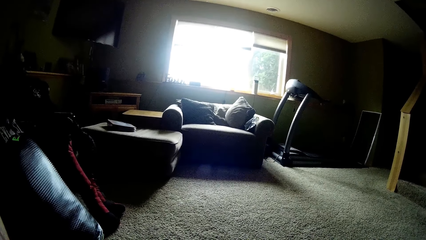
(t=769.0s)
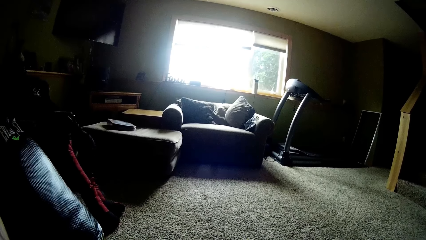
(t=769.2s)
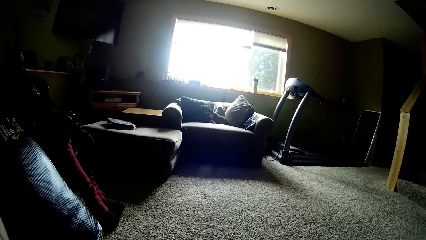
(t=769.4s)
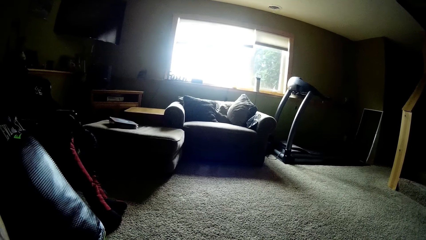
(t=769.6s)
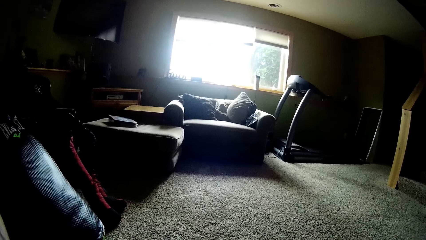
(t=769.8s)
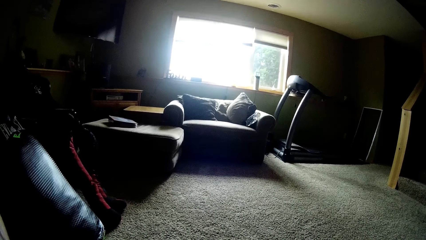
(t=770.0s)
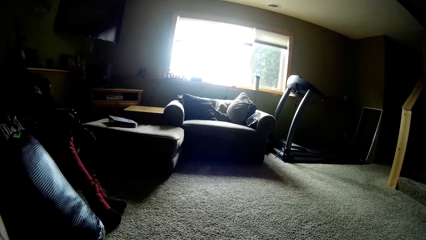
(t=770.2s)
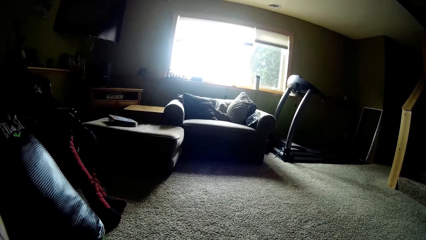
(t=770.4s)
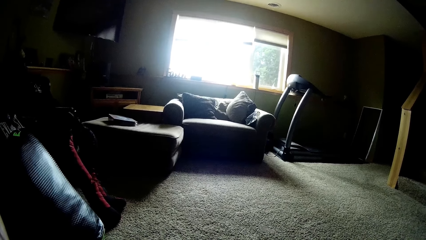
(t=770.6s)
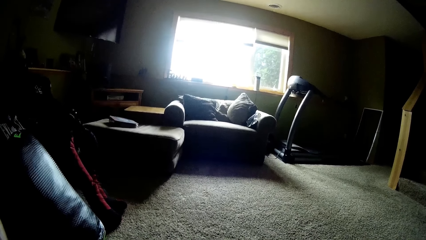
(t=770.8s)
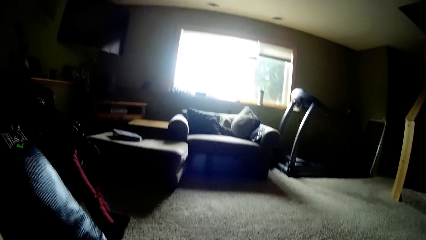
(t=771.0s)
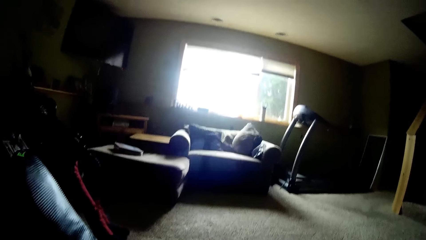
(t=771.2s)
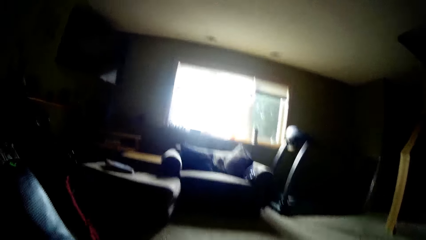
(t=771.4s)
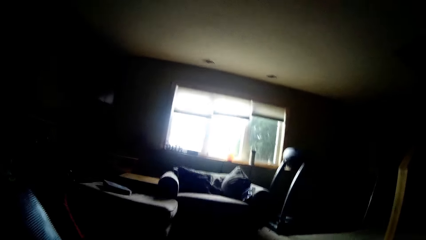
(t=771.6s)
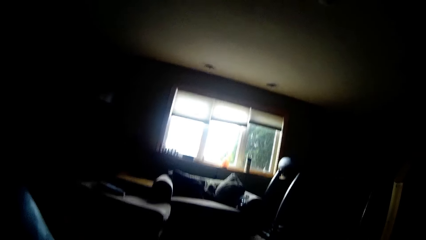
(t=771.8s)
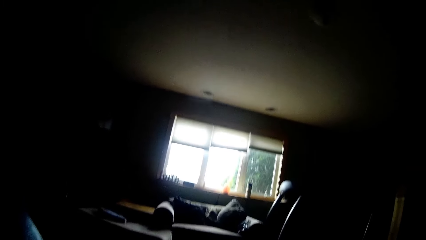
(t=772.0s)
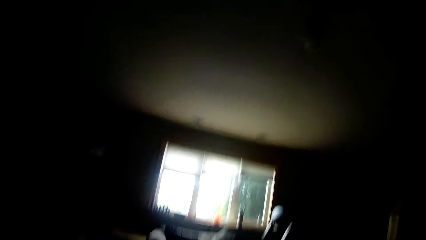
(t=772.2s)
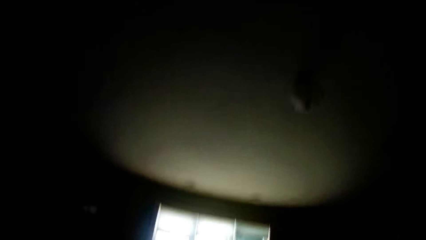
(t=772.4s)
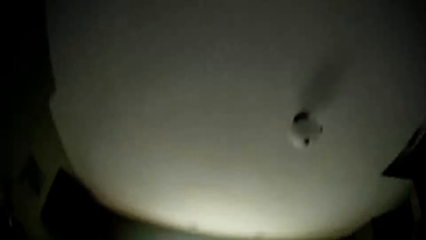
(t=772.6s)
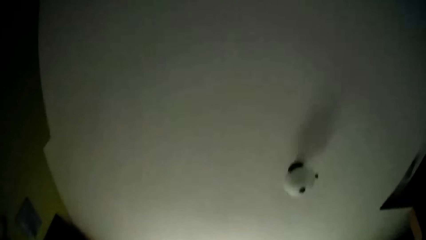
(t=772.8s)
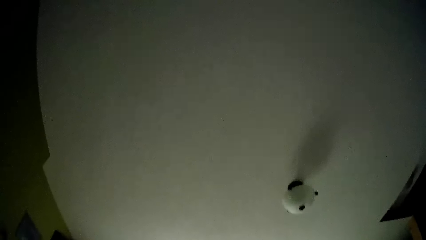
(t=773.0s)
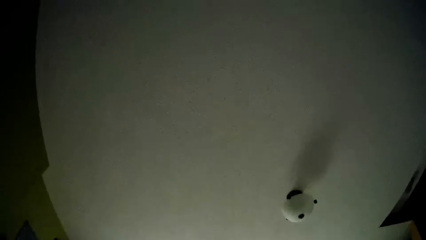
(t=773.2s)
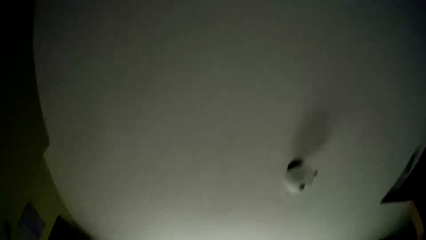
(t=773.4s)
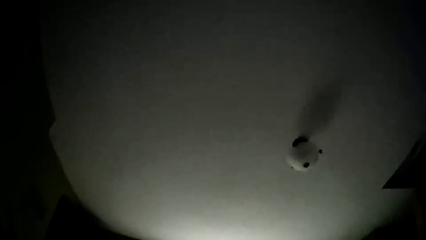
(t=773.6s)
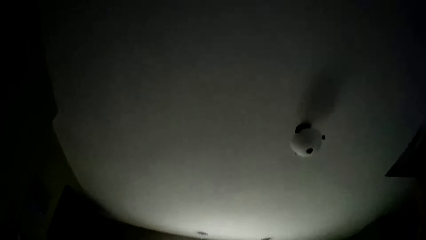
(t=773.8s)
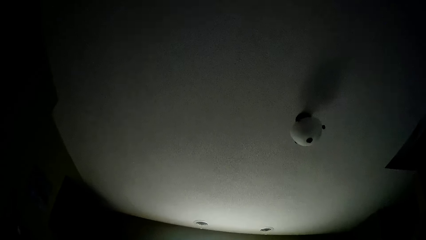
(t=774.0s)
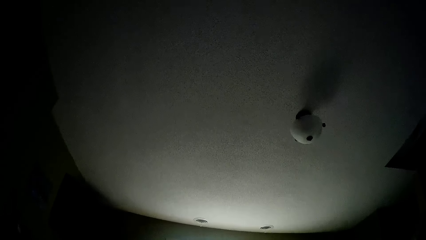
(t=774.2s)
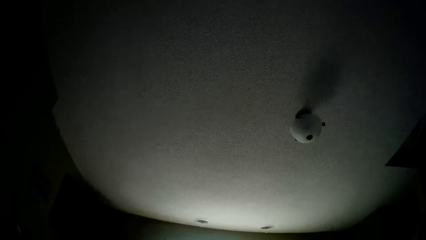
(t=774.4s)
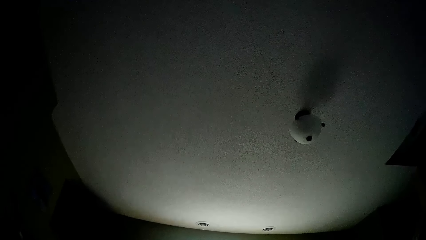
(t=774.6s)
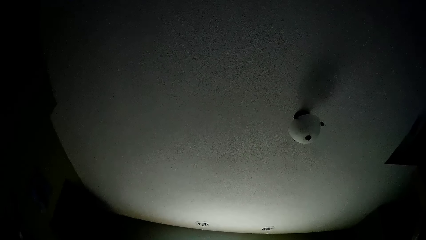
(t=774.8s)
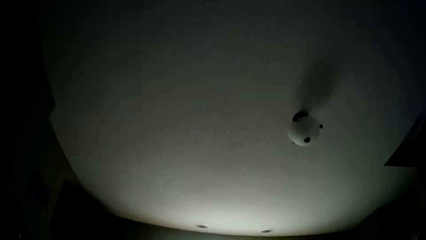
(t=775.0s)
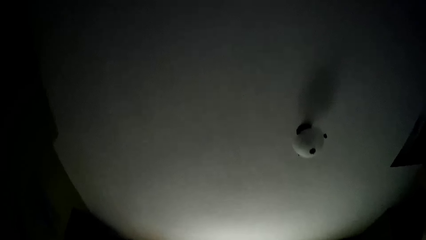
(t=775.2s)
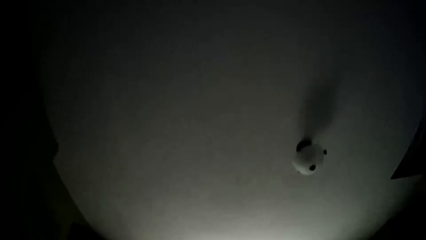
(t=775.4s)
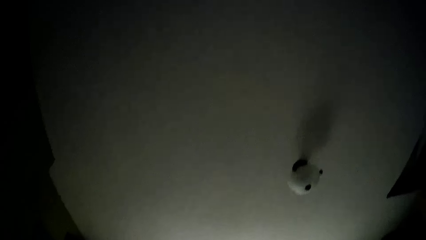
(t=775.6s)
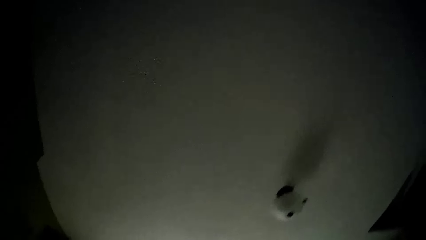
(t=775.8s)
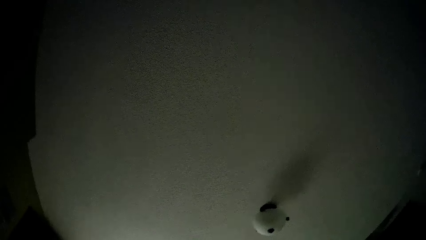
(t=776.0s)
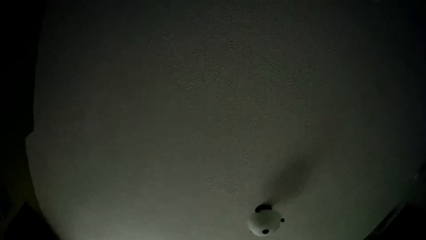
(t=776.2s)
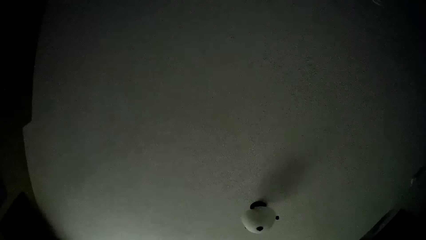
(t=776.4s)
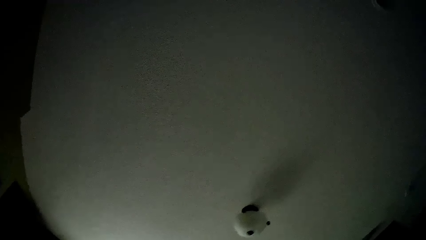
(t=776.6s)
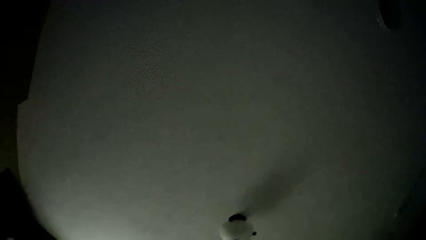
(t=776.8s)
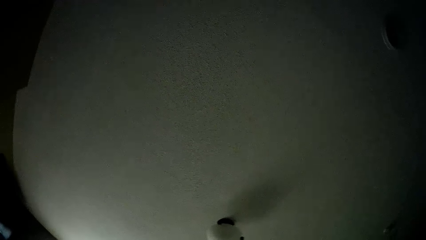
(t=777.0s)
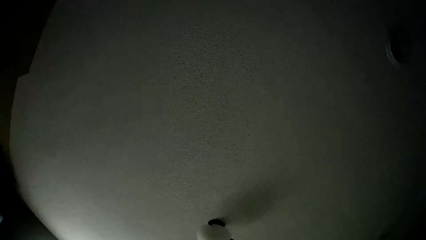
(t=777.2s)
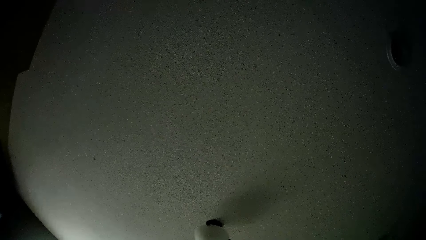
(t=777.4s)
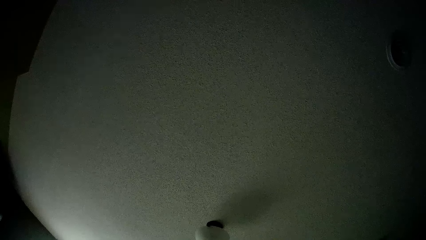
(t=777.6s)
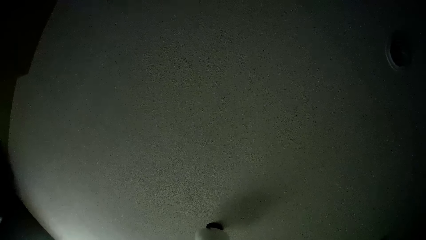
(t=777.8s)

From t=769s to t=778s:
The camera wearer stares at the room. They look up at the house deck.

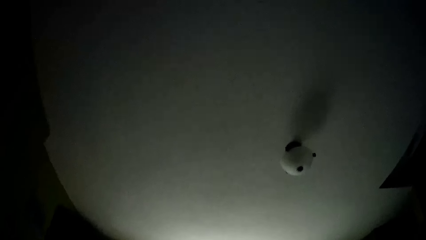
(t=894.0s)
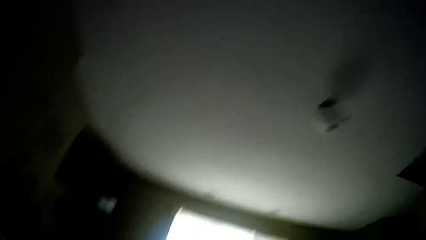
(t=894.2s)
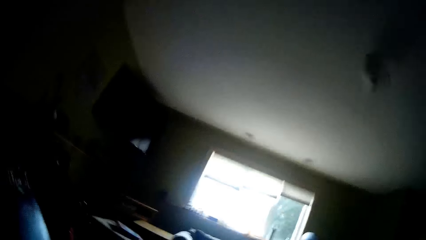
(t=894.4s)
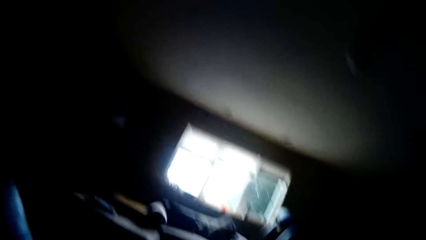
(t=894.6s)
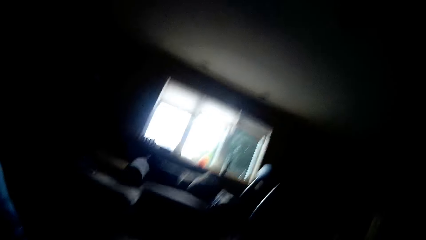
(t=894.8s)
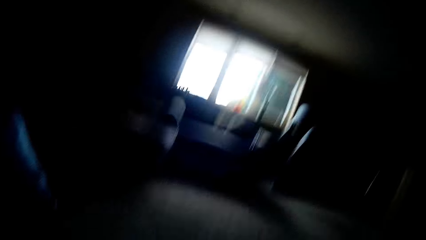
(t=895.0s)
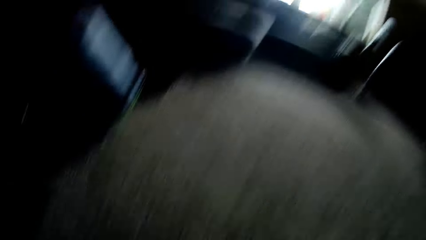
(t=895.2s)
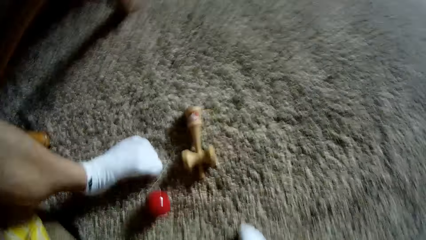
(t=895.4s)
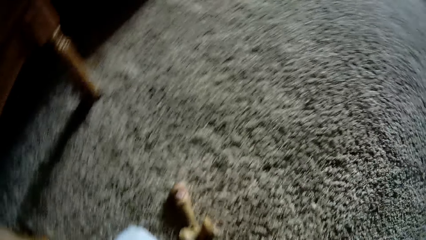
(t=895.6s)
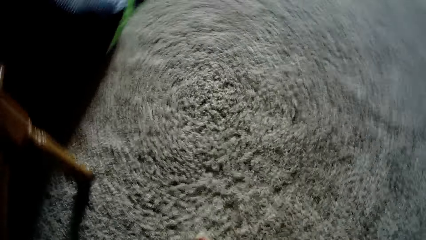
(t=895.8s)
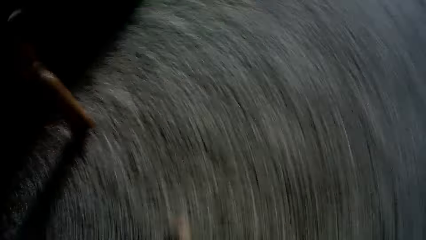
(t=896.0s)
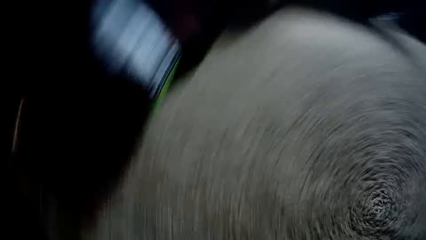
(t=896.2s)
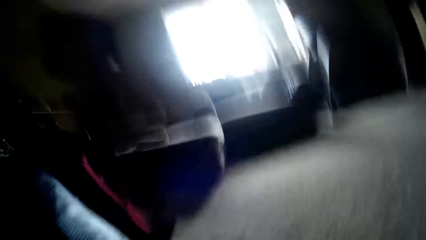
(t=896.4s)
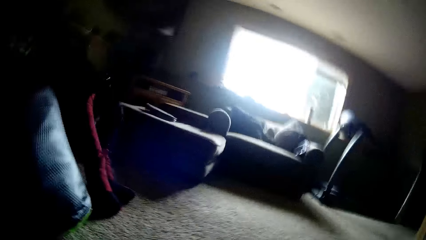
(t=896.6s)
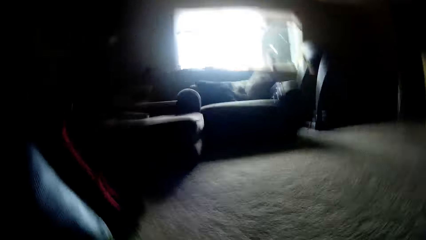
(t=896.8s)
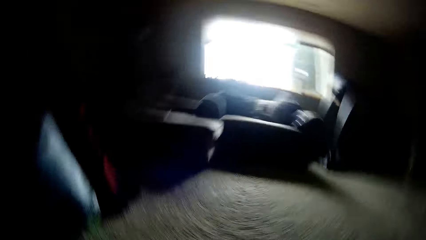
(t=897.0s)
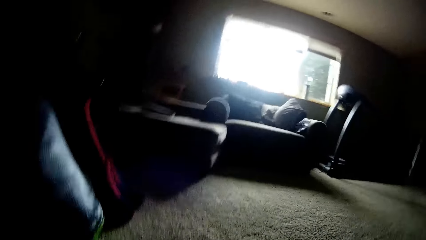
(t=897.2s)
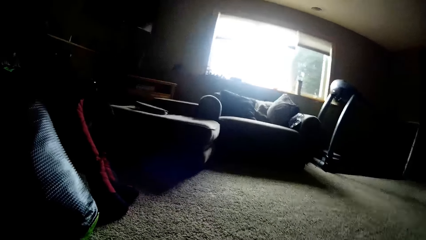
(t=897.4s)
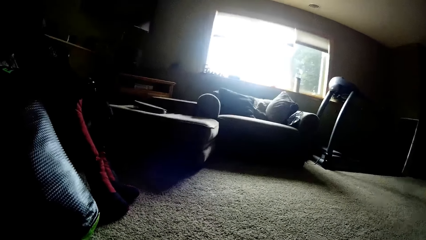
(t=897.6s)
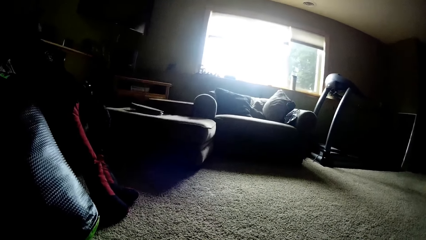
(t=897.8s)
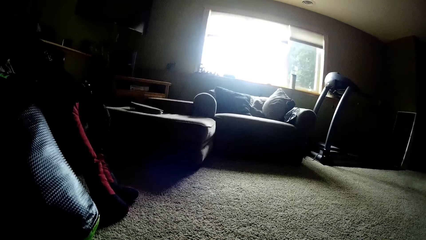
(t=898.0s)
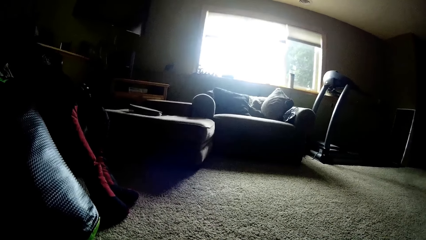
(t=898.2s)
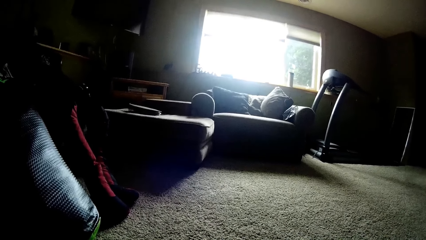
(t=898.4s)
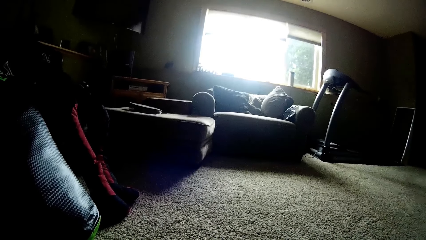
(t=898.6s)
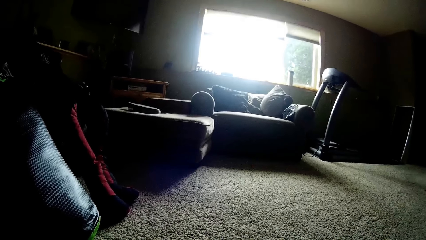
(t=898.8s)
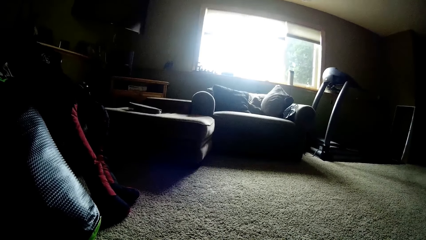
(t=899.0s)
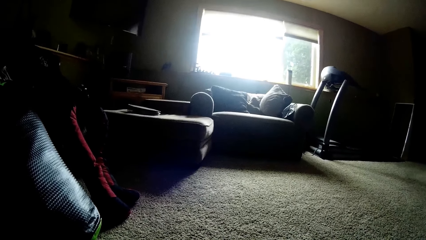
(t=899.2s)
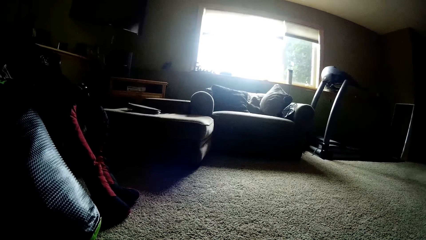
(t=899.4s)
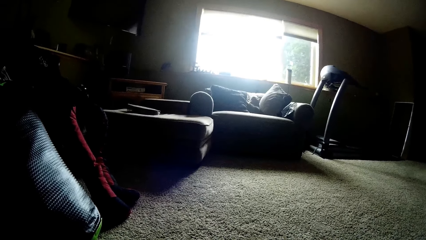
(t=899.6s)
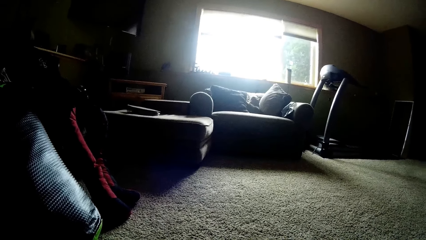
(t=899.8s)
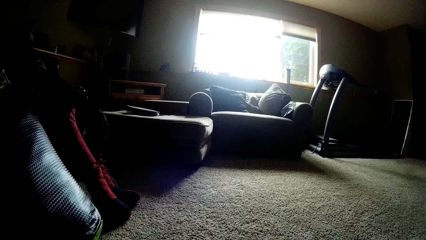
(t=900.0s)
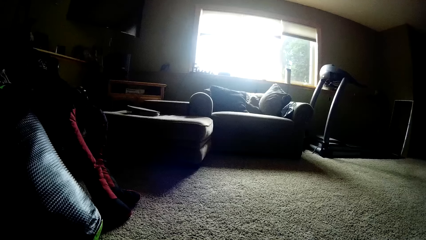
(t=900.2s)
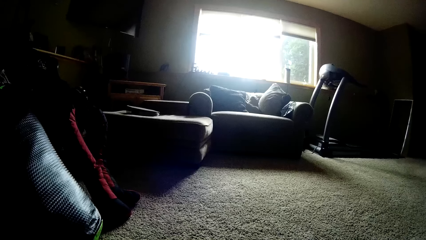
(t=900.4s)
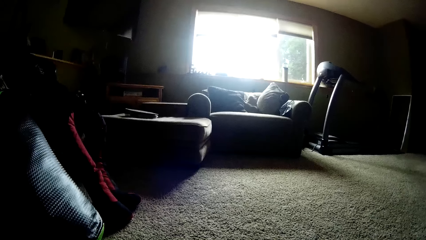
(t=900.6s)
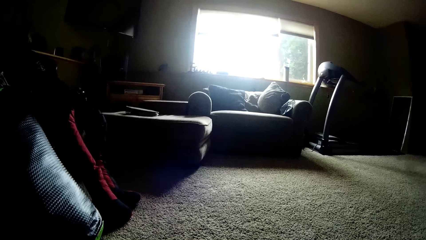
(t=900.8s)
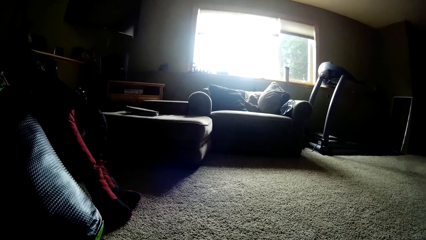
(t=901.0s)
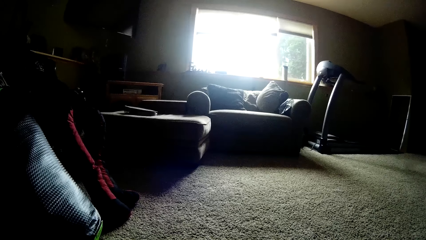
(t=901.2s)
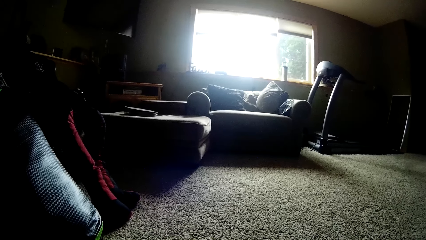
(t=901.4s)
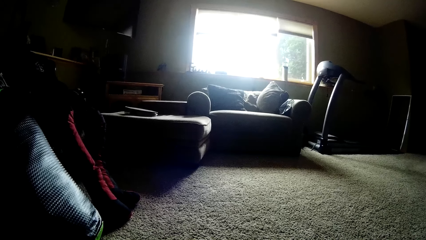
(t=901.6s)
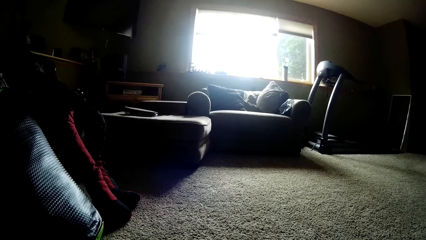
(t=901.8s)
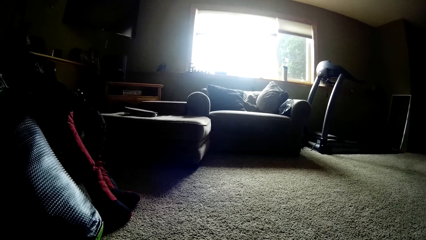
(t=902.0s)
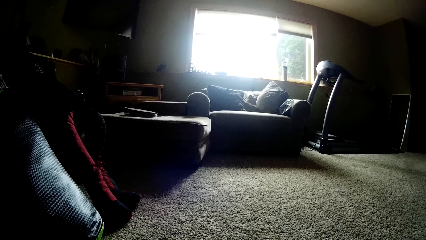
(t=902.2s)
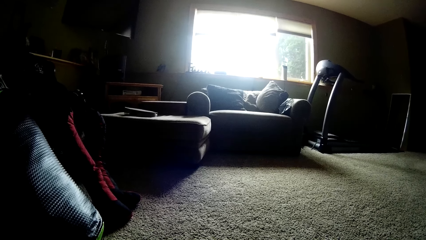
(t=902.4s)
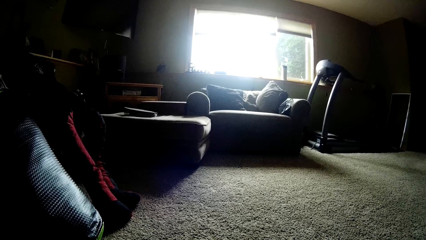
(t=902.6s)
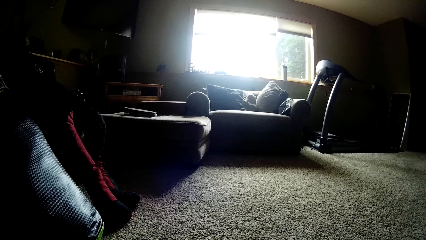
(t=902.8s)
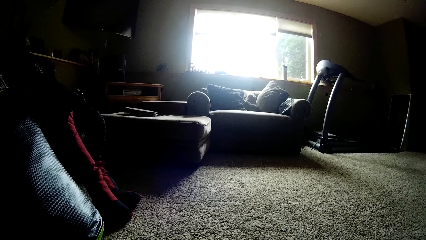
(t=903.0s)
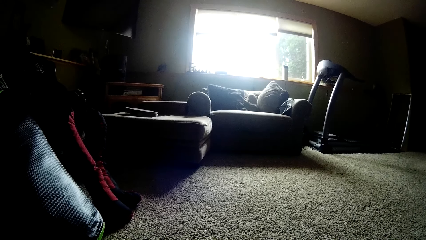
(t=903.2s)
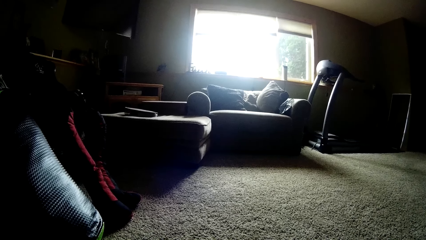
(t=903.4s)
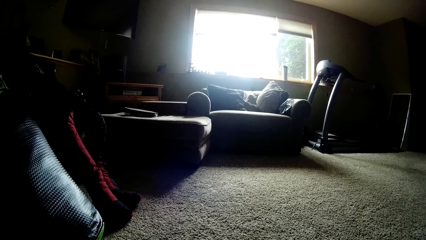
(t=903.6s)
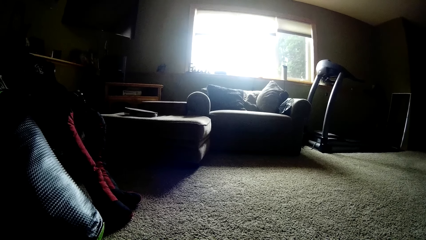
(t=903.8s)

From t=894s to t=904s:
The camera wearer looks at a ball and wooden tool on the floor. They adjust the camera. They look towards a window. They look at the room.
